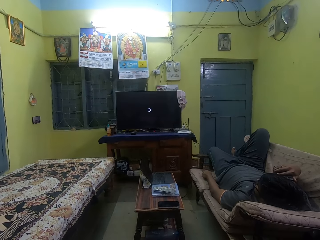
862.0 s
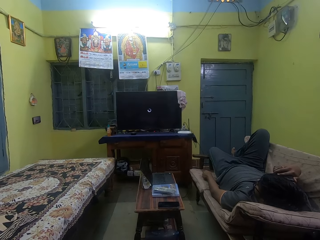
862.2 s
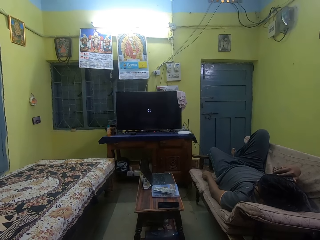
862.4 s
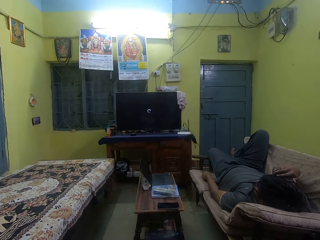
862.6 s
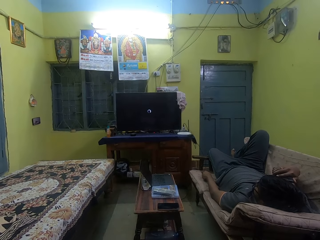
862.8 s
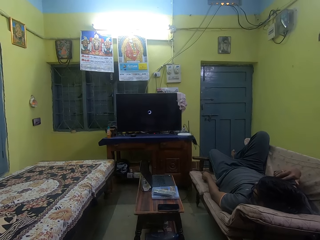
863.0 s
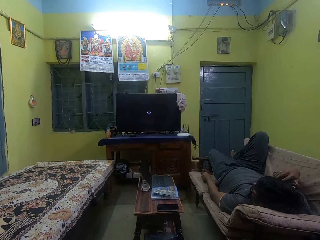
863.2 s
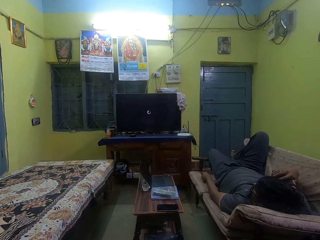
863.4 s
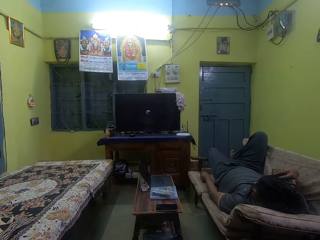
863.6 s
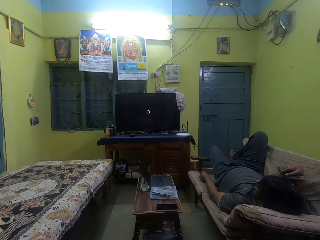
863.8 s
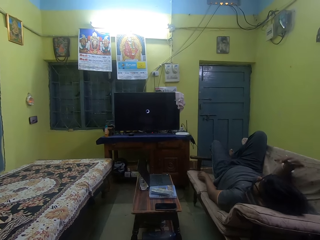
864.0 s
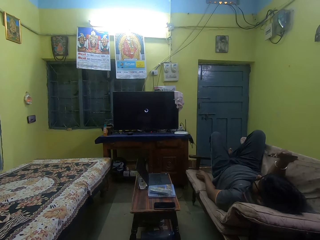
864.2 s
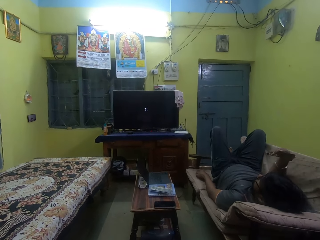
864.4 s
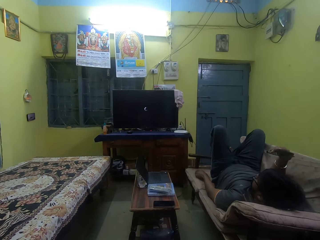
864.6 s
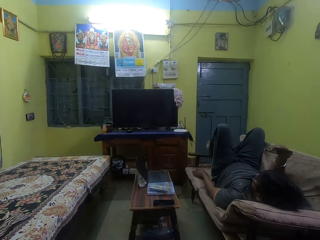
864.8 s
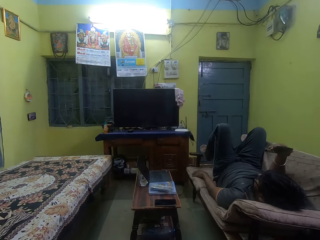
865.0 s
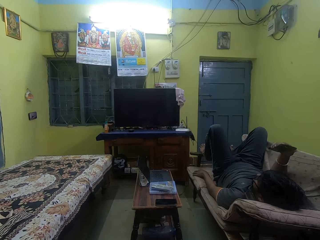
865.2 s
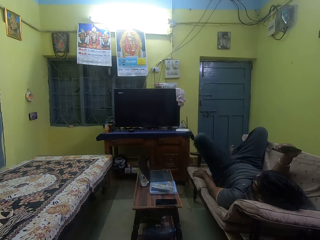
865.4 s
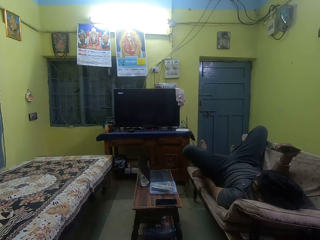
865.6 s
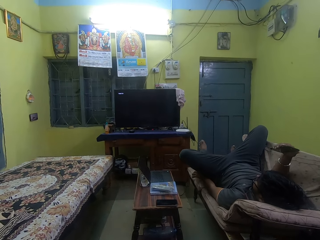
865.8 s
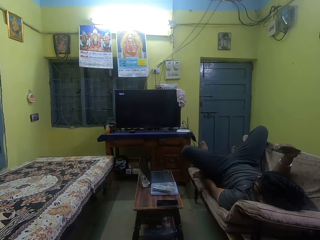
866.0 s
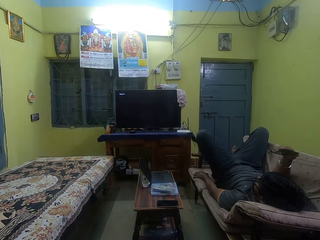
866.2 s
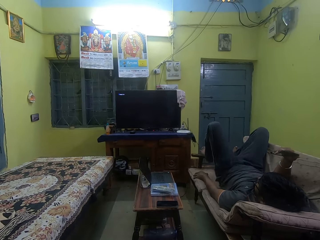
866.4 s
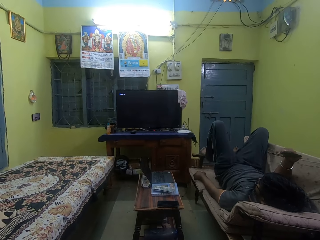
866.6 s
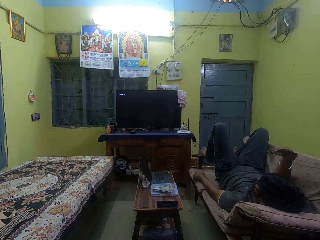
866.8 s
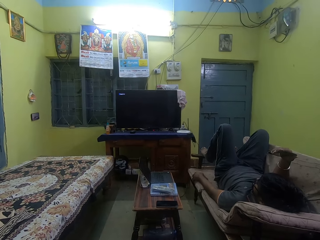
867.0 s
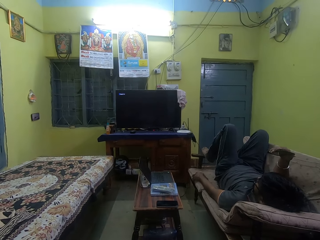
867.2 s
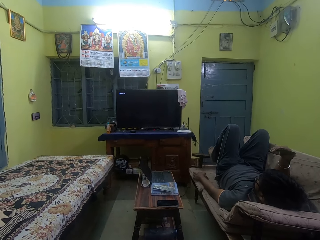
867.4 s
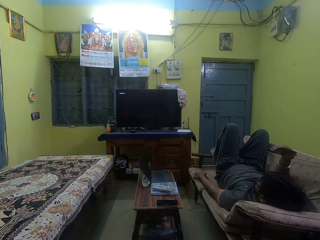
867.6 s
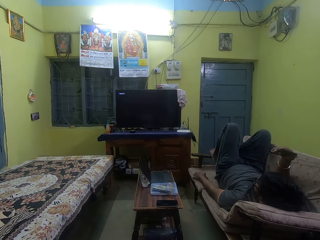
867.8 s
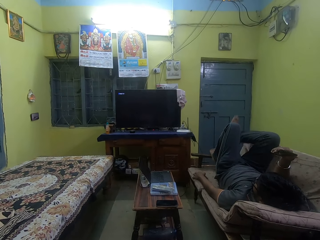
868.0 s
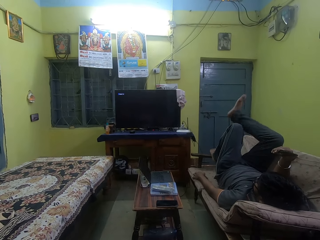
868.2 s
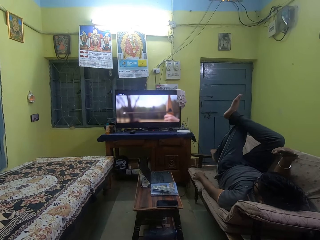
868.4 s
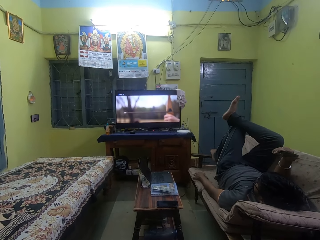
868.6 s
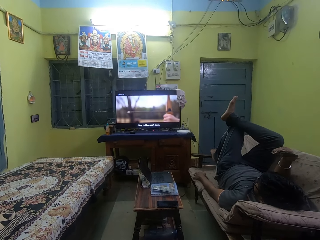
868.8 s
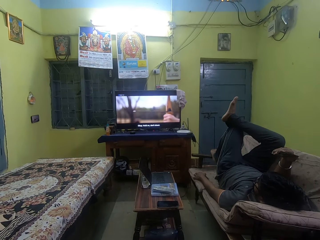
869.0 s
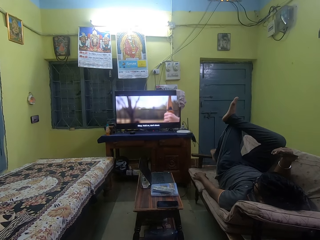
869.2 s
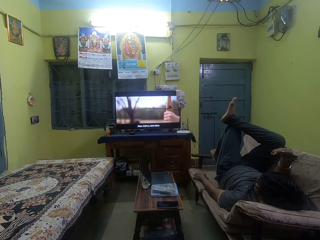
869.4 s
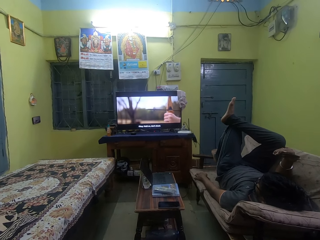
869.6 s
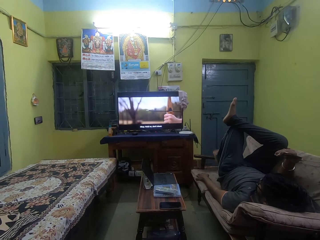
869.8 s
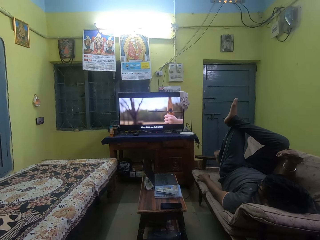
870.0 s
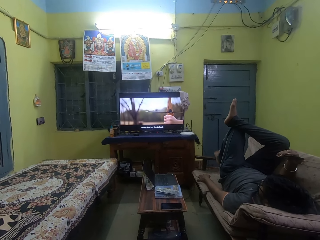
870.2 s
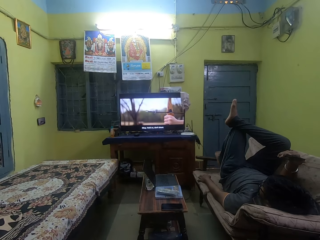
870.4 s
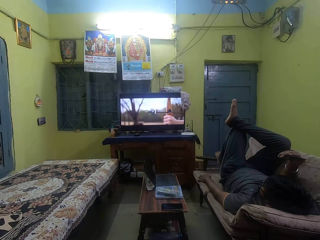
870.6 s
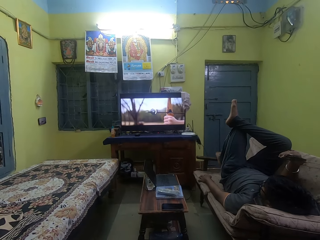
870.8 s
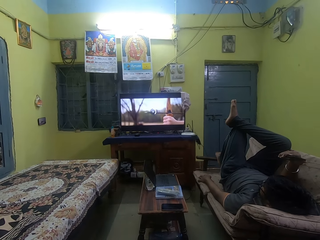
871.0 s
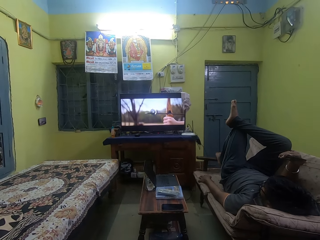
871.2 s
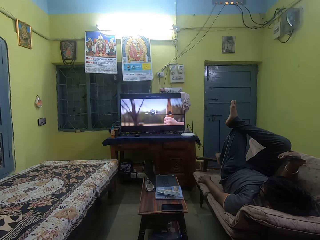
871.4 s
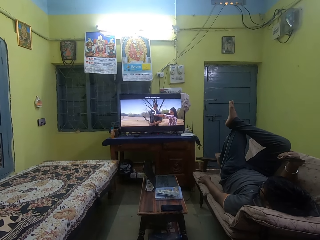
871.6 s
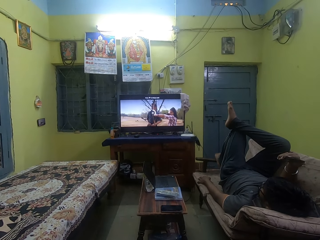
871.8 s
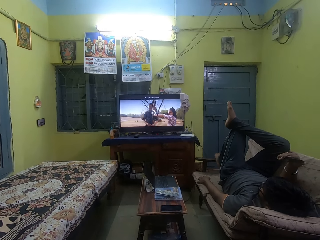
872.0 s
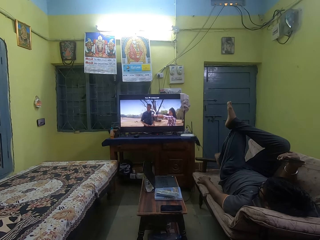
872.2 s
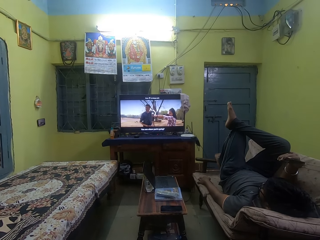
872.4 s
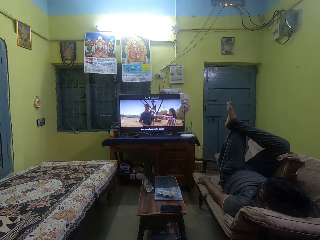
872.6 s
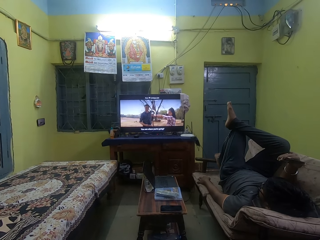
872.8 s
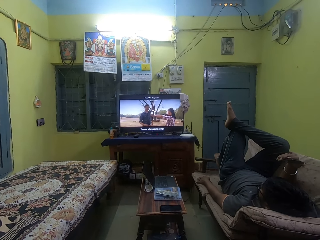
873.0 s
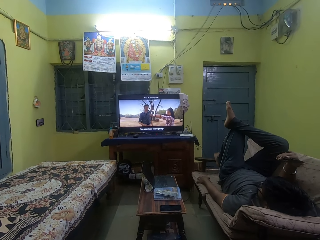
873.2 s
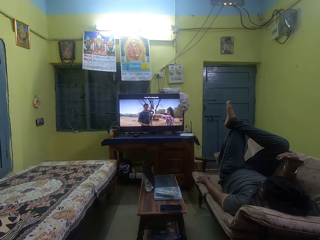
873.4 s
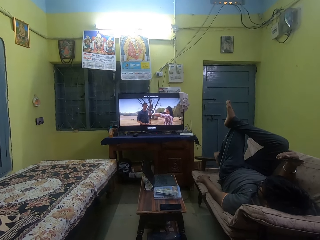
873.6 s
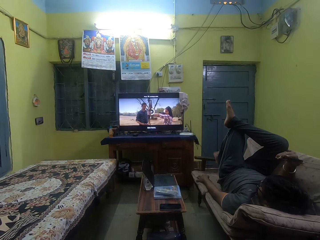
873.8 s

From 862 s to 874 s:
The man lifts the phone from his ear with his right hand and drops the remote control on the couch with his left hand. The man places his right leg on his left leg.

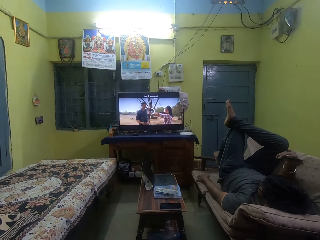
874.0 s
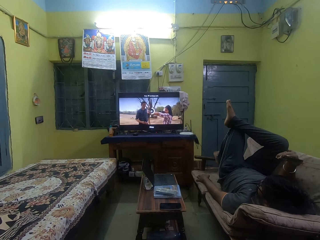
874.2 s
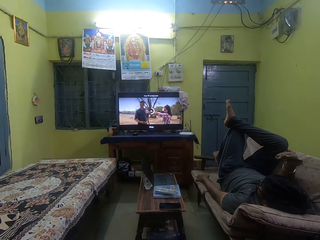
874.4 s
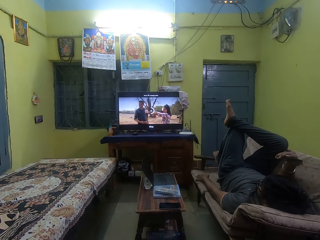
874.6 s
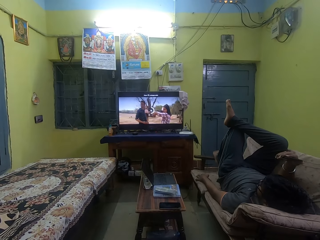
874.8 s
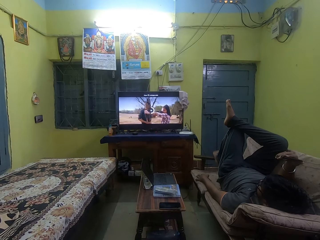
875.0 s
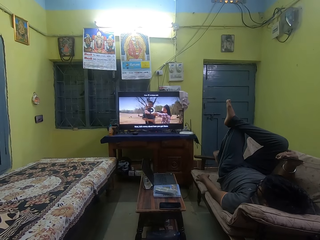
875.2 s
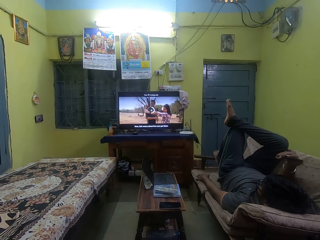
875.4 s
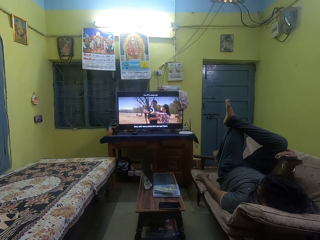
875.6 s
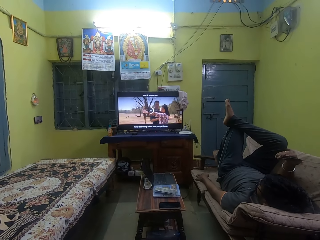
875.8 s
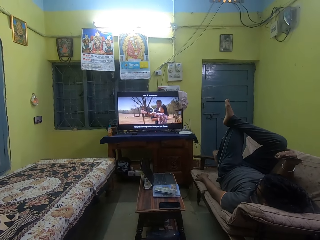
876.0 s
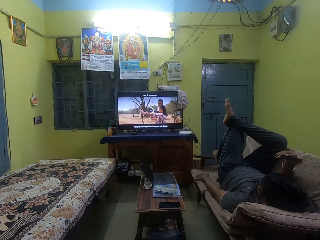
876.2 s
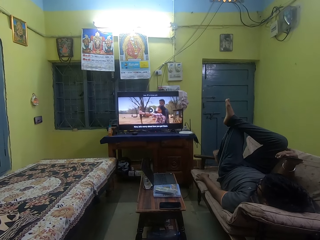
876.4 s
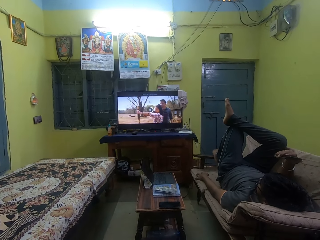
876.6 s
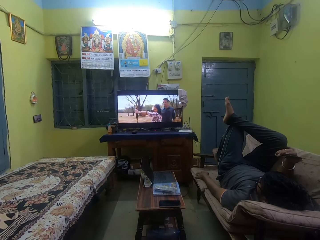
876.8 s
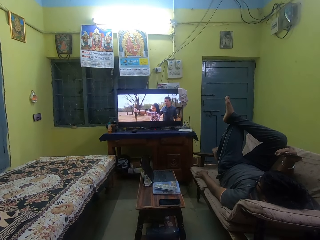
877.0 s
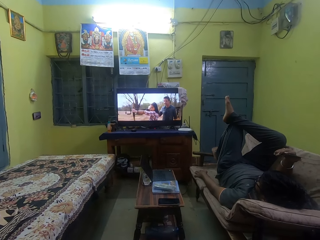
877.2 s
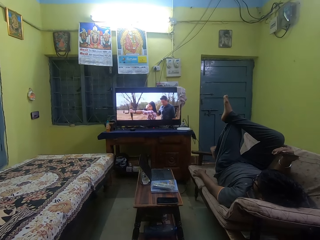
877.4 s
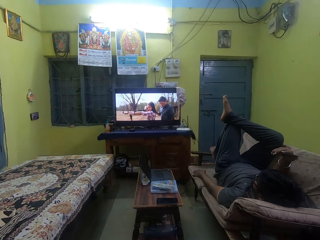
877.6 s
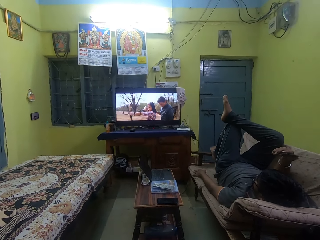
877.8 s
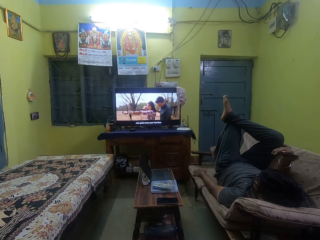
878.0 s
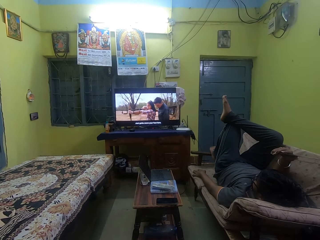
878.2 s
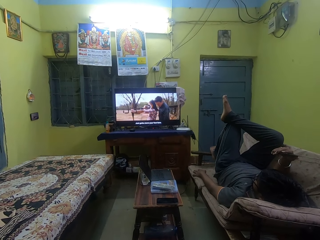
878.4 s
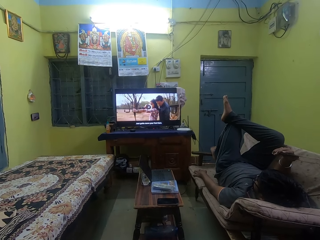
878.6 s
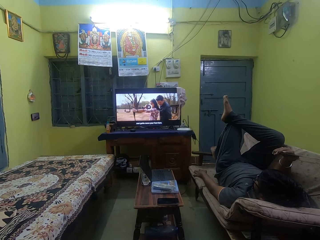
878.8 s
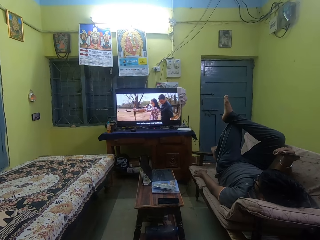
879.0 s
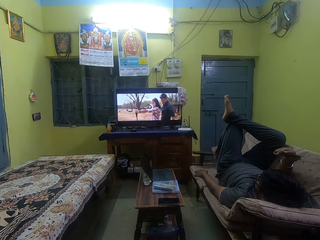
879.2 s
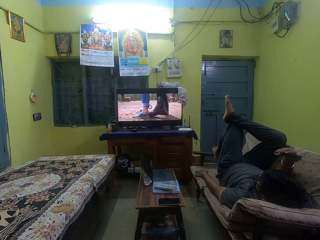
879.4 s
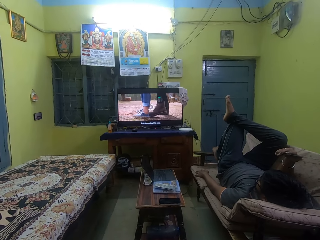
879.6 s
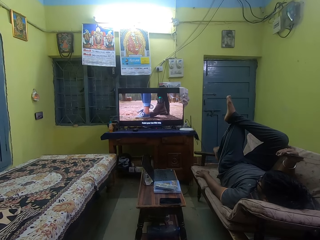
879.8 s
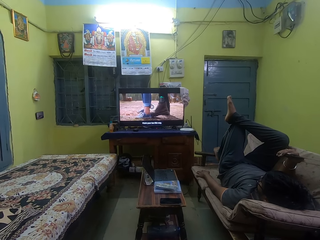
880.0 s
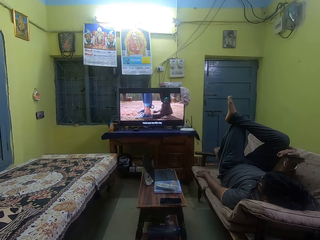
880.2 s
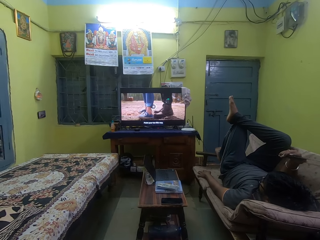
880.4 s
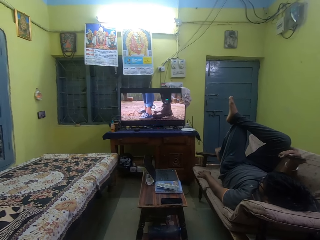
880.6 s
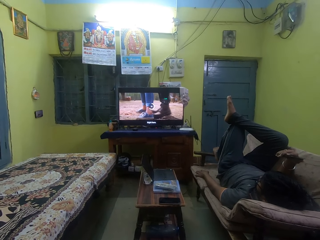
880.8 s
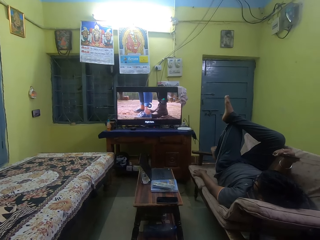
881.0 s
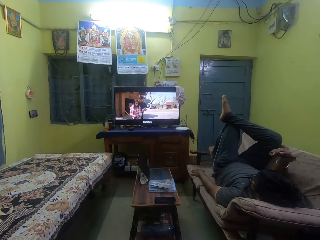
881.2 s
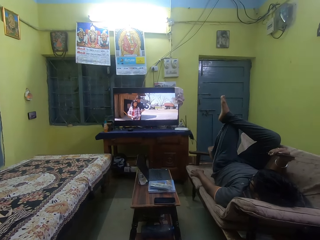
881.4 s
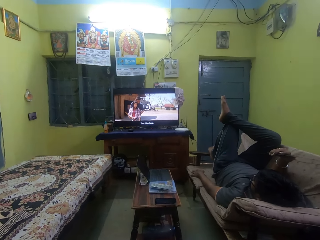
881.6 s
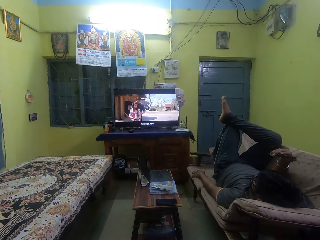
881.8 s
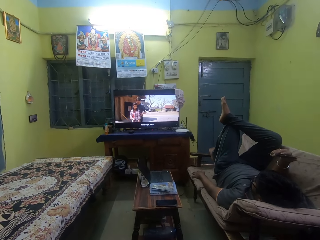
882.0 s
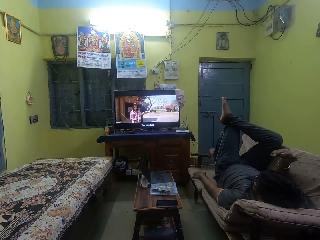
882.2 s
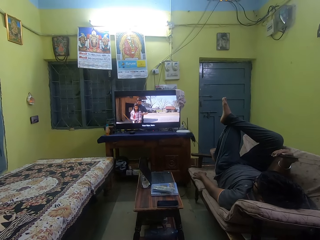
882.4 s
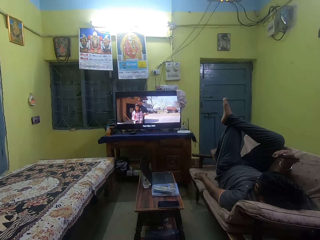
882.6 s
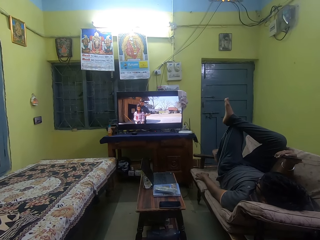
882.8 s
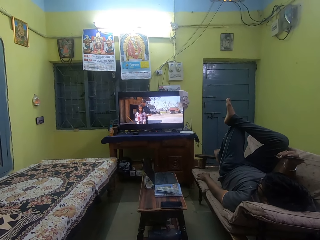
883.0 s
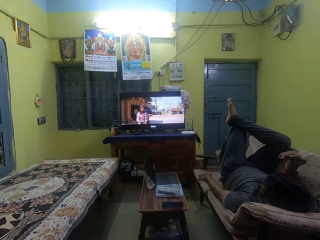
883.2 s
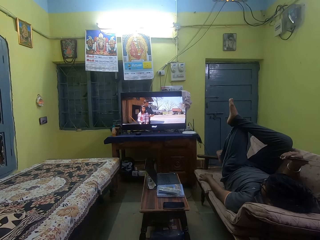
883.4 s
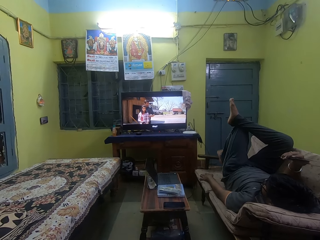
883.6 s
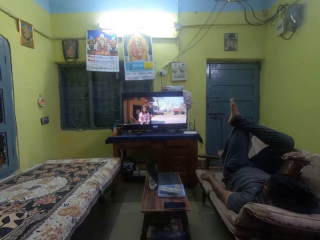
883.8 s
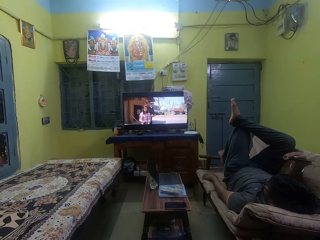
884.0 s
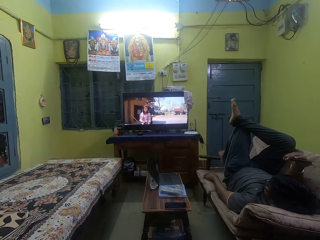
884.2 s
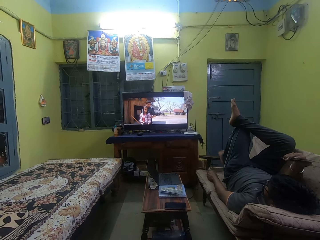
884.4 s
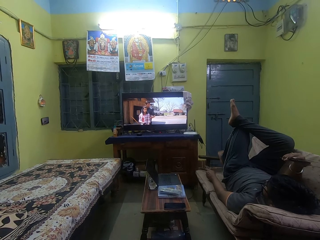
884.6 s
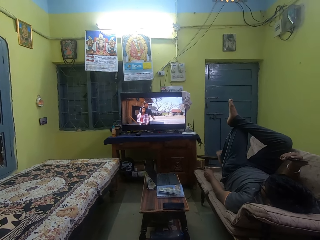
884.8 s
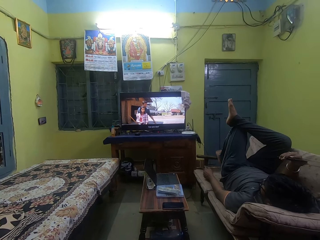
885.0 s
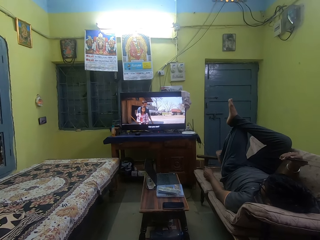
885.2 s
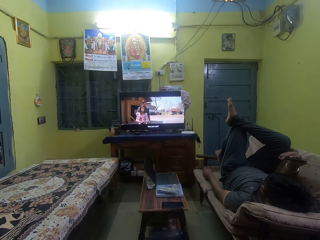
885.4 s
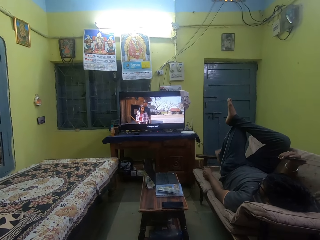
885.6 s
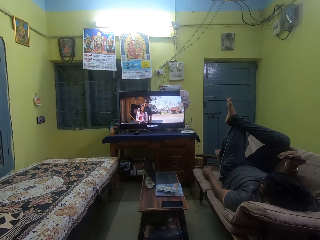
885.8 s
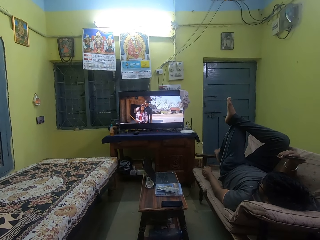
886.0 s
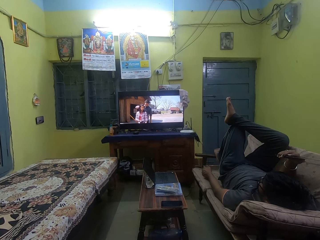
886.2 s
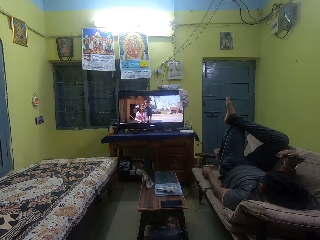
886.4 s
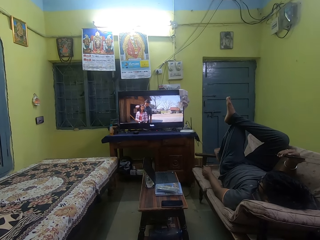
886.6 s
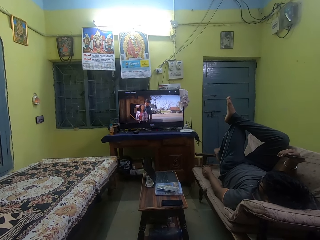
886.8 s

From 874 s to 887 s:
The man picks up the remote control from the couch with his left hand and operates the remote control with his left hand.
